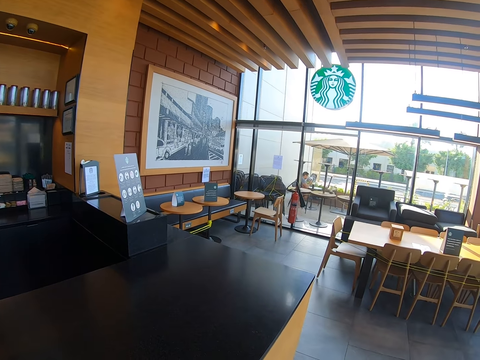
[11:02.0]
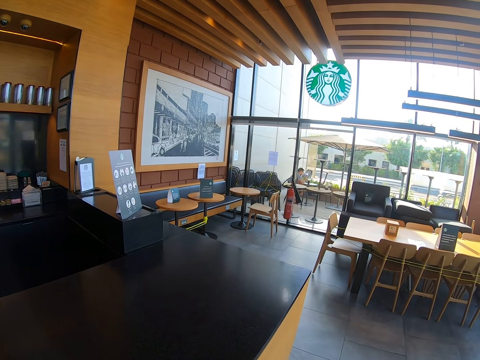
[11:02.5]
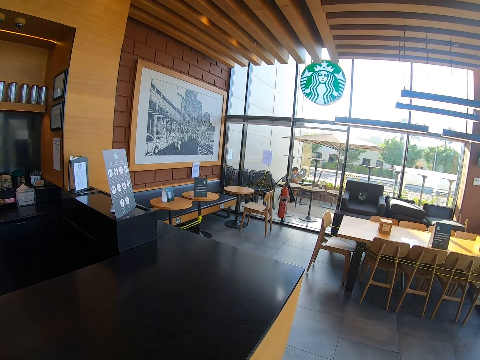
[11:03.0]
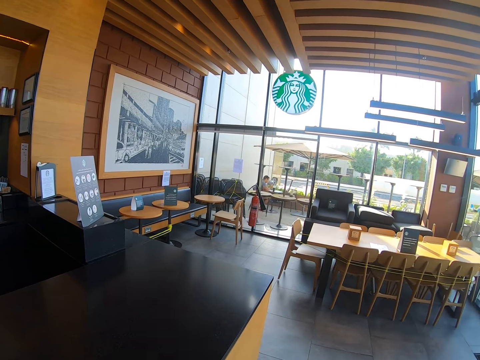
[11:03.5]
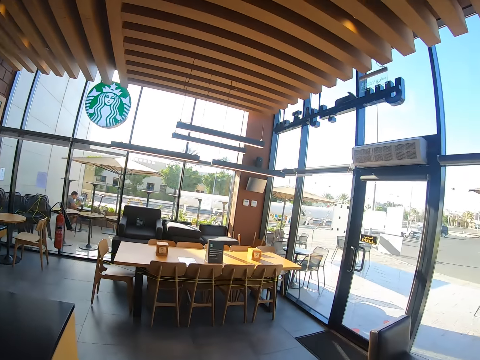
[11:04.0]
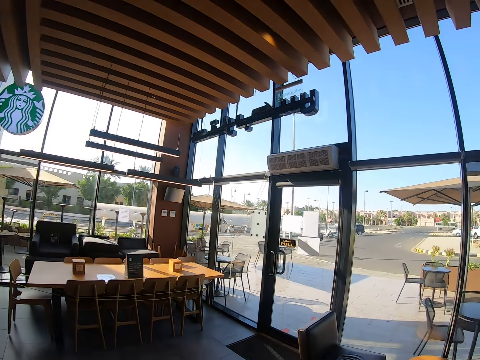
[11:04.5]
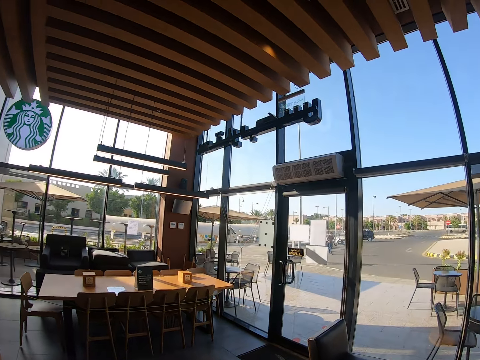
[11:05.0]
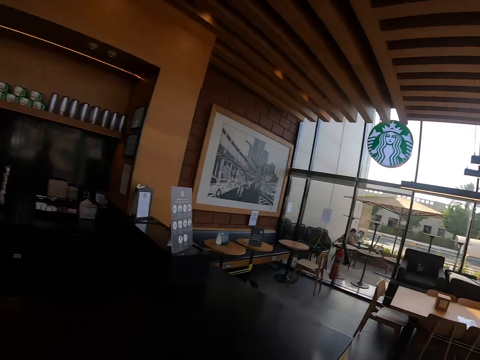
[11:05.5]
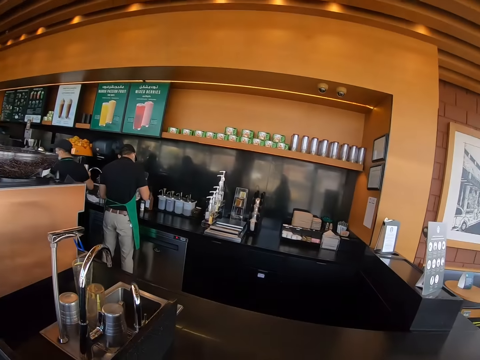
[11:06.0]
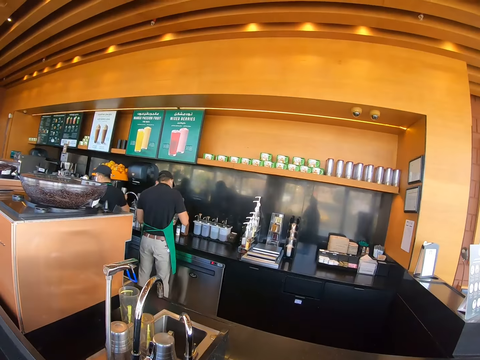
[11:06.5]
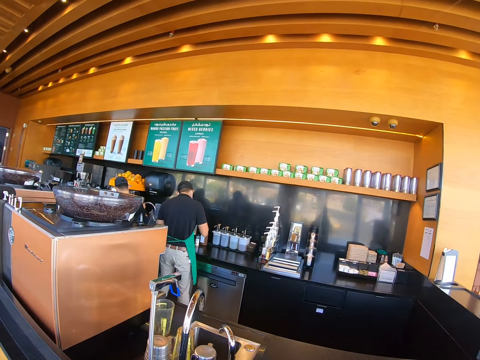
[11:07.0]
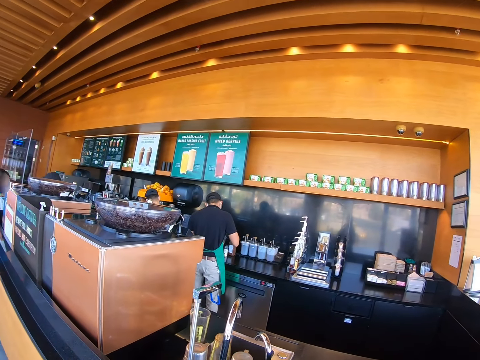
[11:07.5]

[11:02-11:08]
The camera wearer stands at the restaurant.

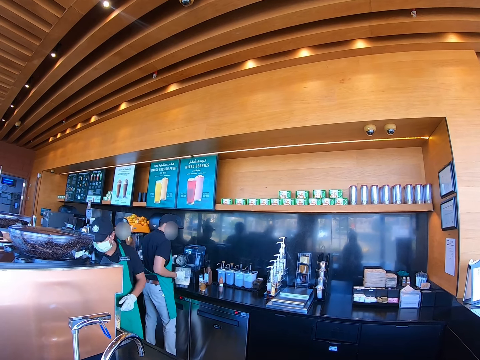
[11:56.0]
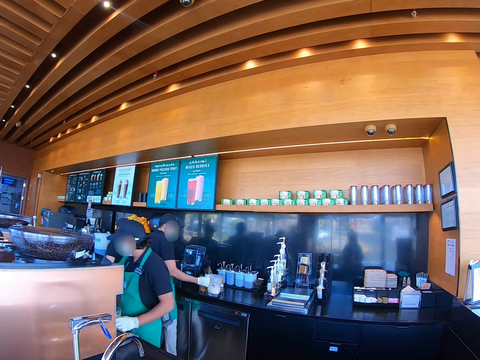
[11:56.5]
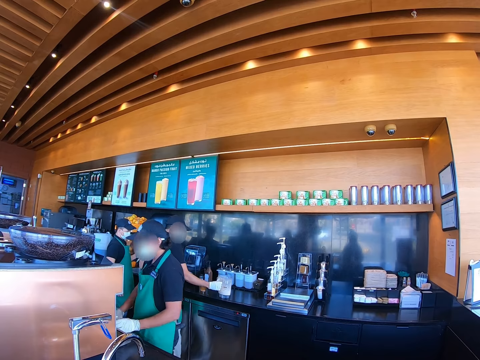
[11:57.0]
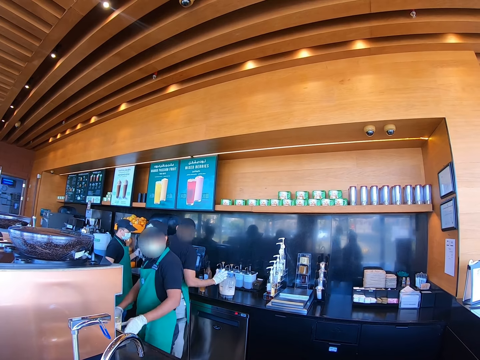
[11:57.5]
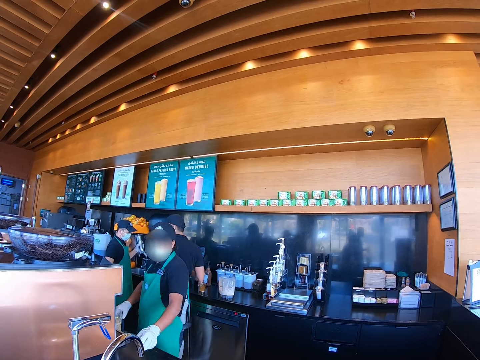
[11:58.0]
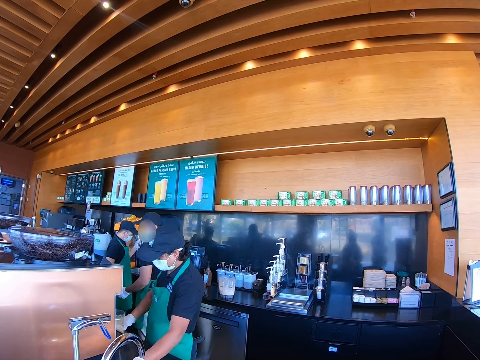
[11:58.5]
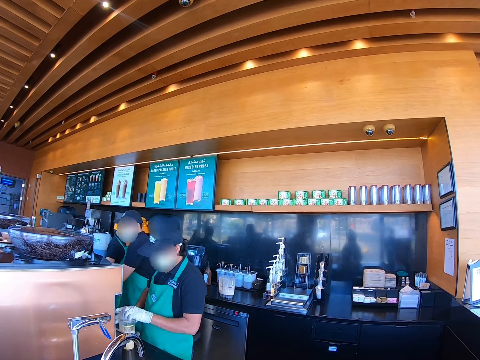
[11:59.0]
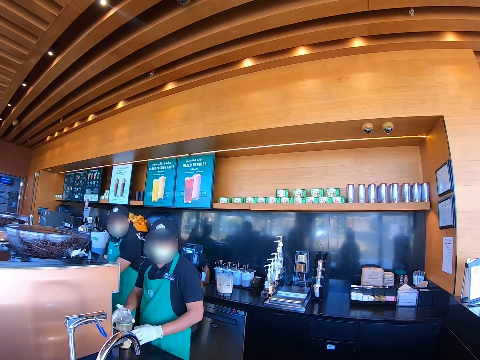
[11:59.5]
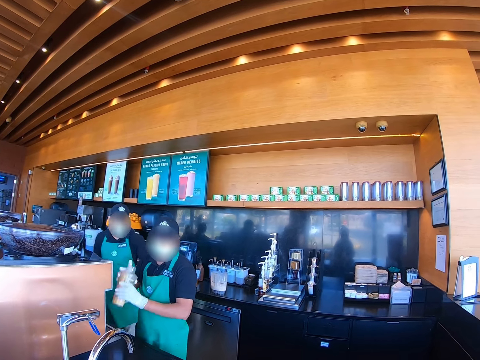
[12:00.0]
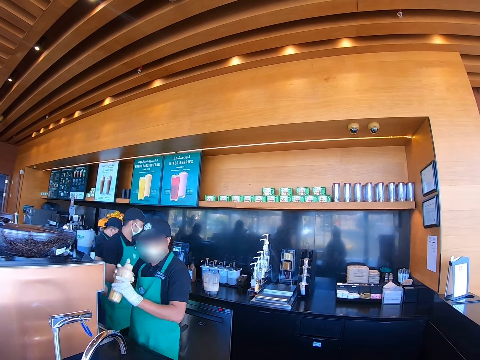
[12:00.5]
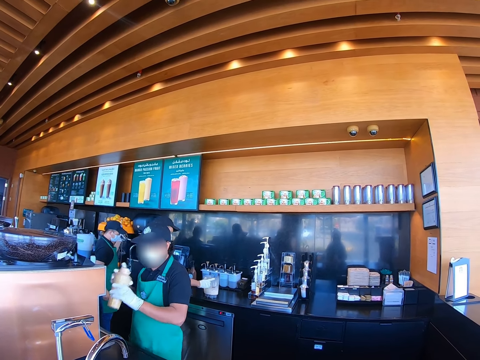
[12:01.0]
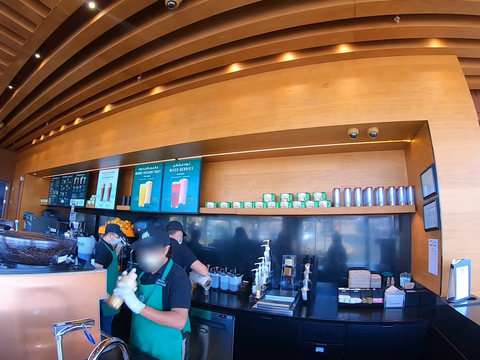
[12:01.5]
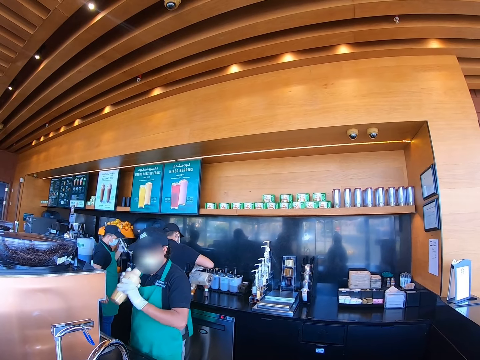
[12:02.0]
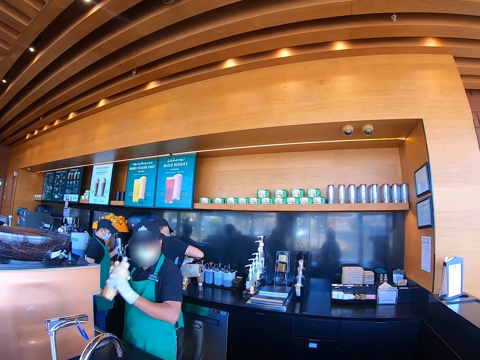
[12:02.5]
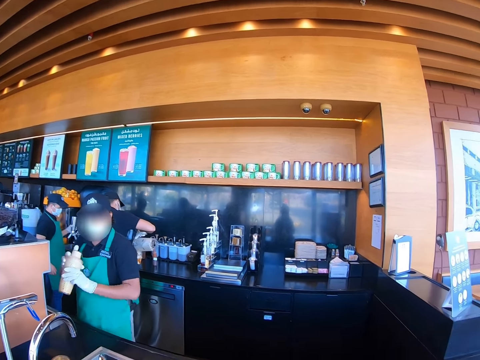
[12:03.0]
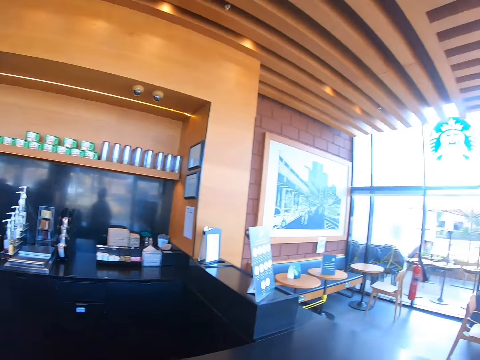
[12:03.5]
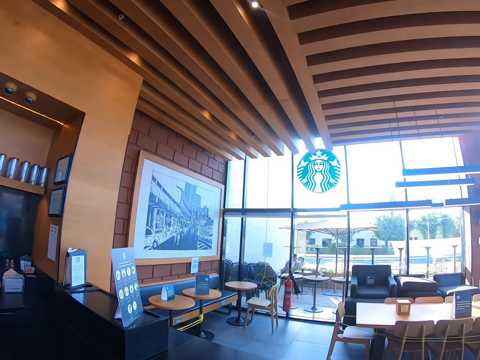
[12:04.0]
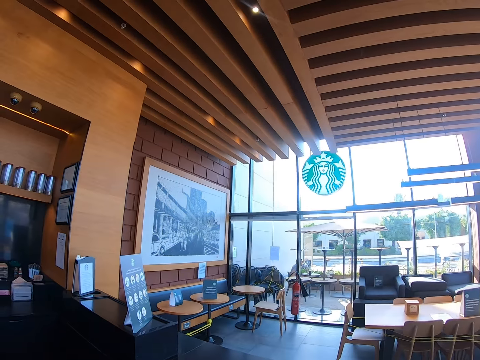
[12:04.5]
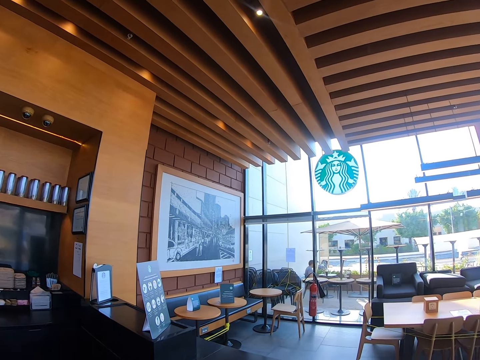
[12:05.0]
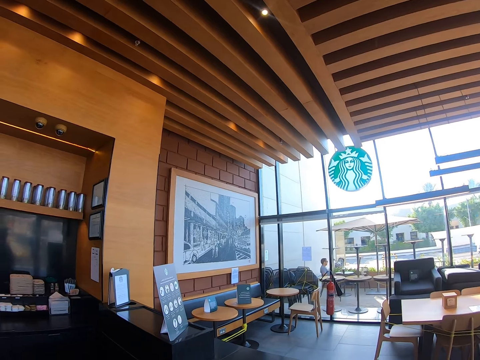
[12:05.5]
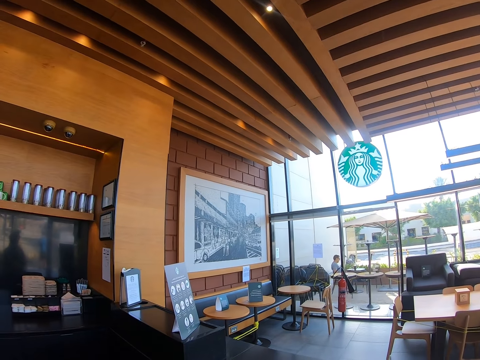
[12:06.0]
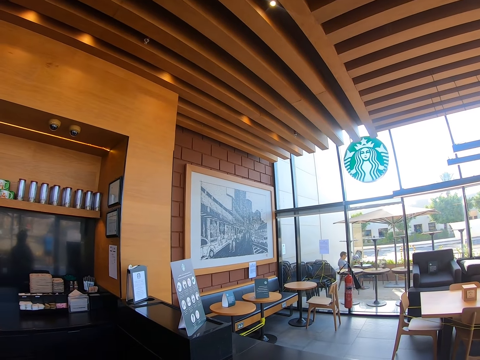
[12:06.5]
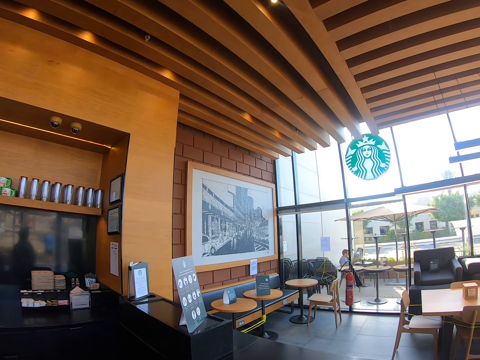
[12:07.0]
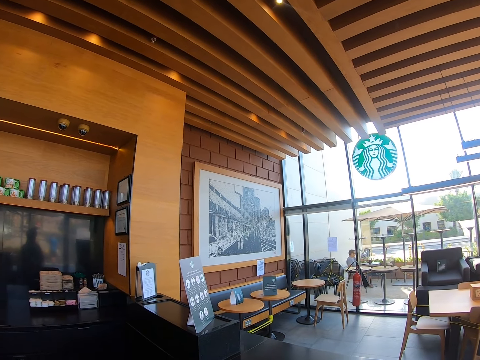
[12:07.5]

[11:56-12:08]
The cashier puts a lid on the plastic cup and shakes the plastic cup. The camera wearer looks outside the restaurant.

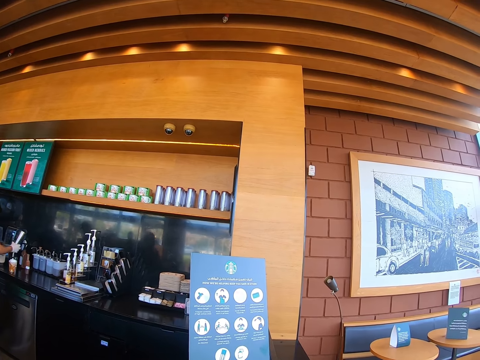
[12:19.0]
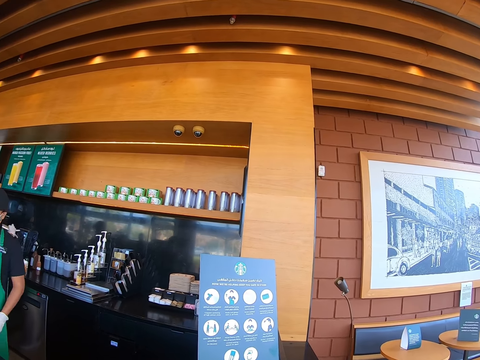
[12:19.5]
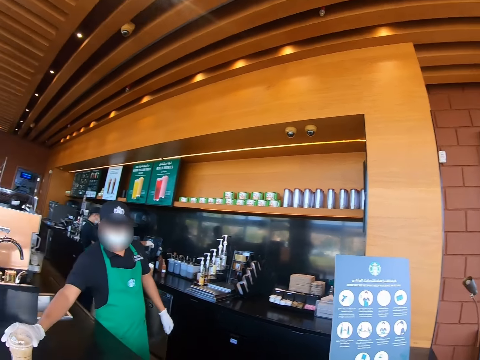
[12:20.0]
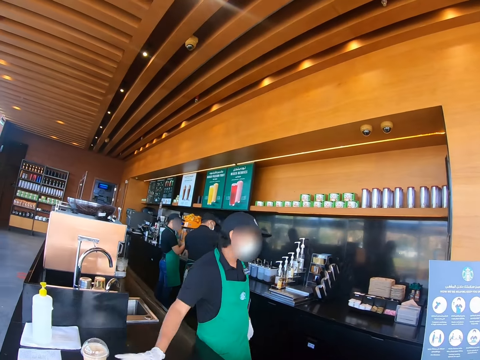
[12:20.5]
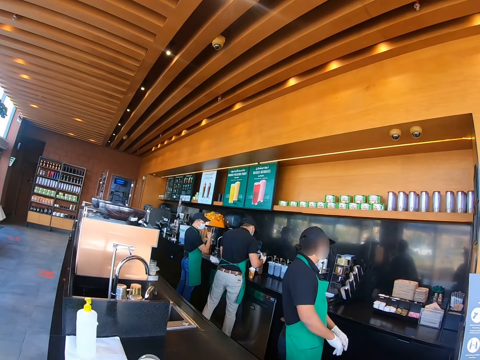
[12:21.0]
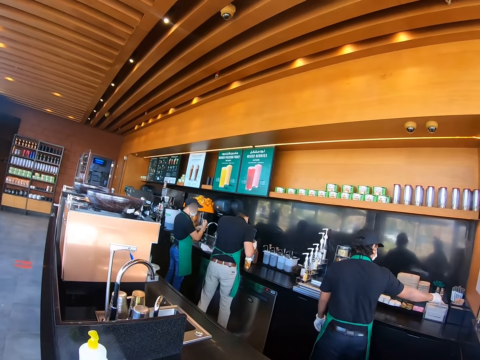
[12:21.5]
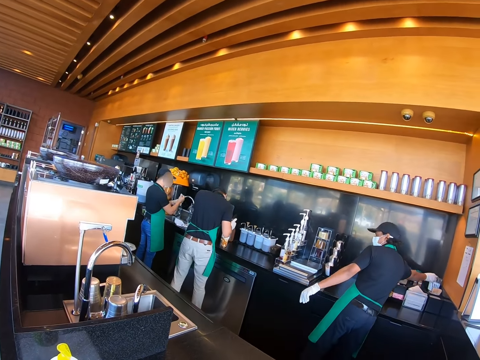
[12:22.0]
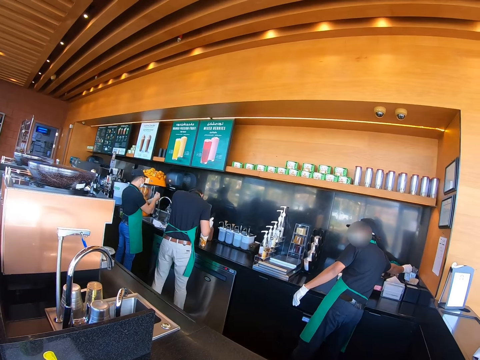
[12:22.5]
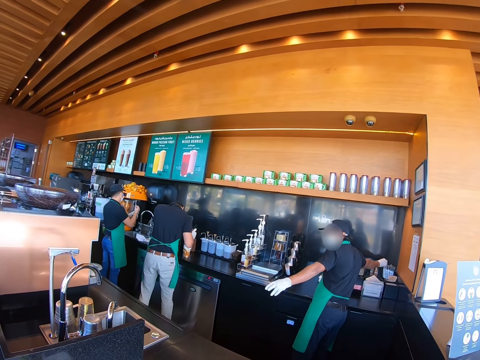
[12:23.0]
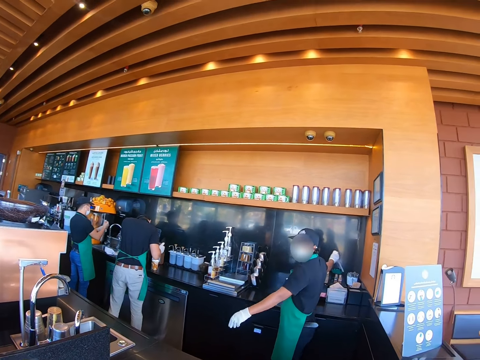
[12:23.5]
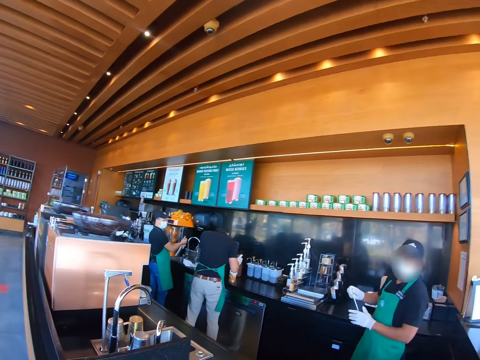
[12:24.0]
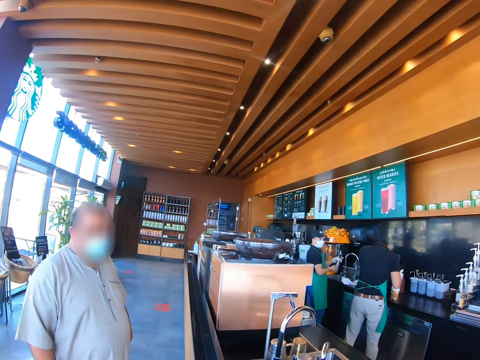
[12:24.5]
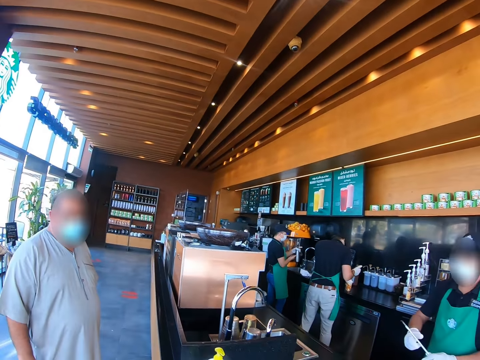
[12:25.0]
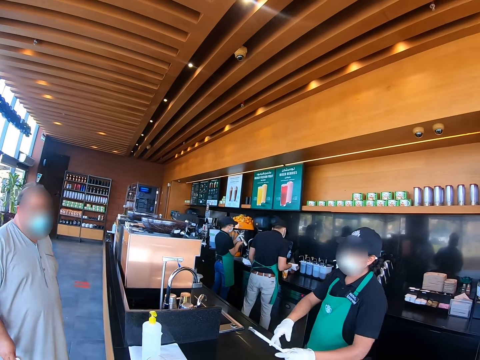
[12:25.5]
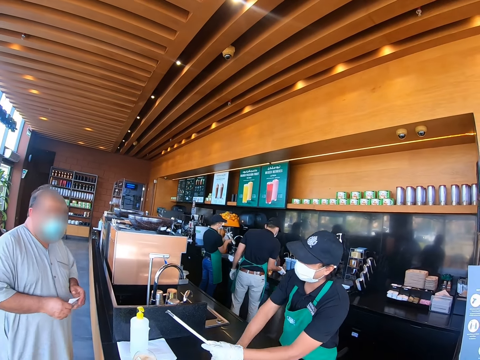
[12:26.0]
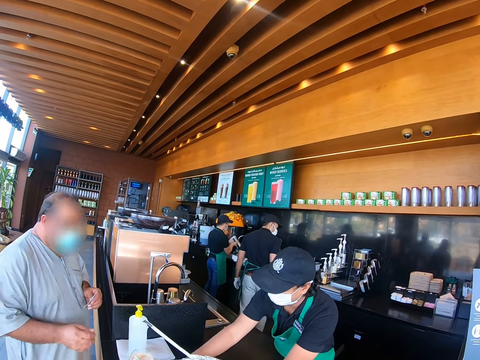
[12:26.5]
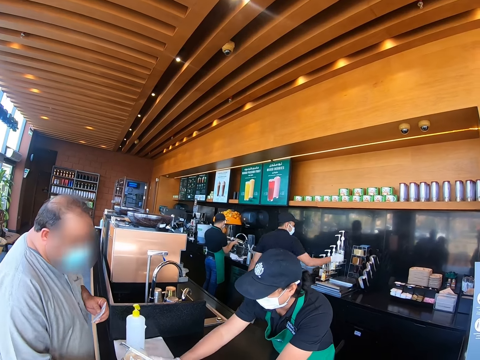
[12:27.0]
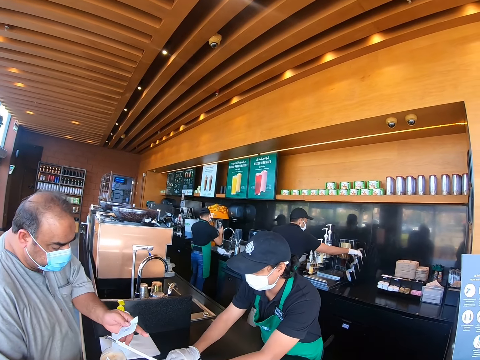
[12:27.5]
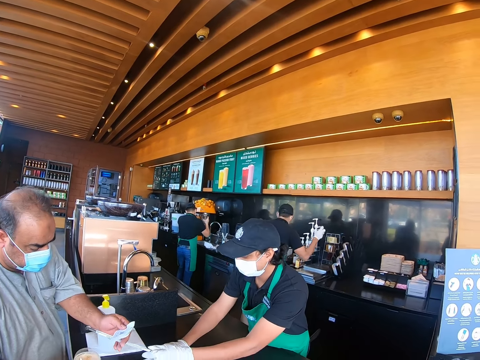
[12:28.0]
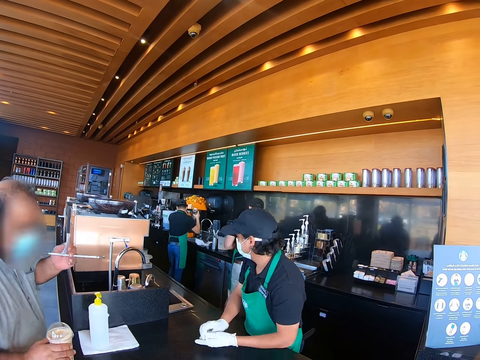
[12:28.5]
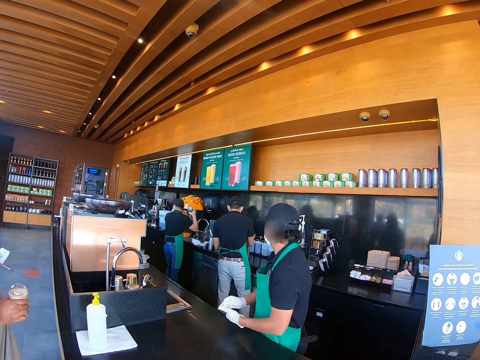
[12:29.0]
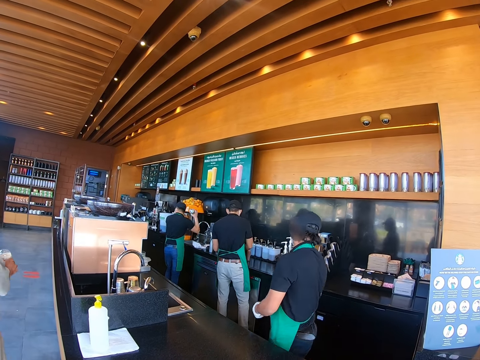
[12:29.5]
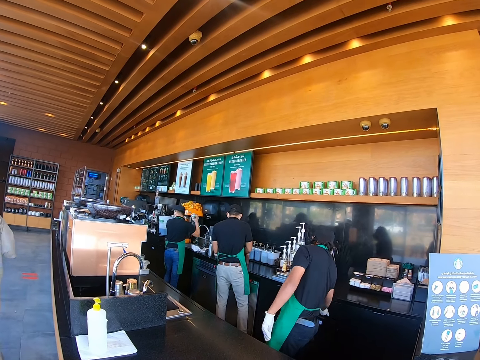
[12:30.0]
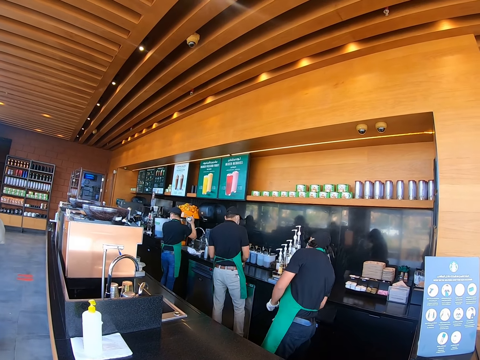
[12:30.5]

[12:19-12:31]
The cashier places the plastic cup on the countertop. A man picks up the plastic cup. A woman holds the straw. Another man takes the straw from the woman.
